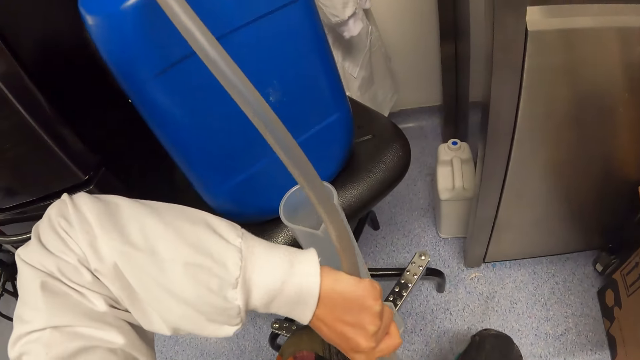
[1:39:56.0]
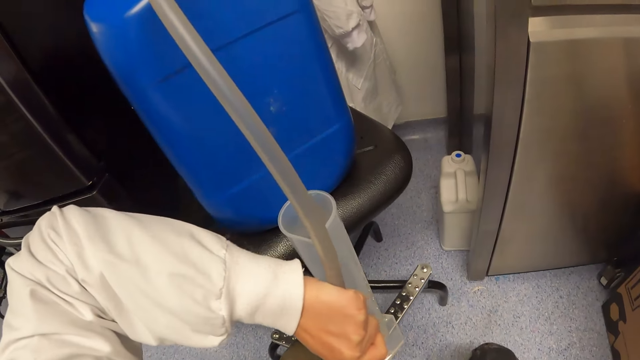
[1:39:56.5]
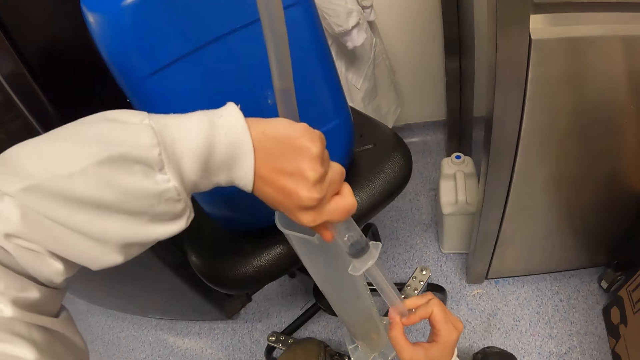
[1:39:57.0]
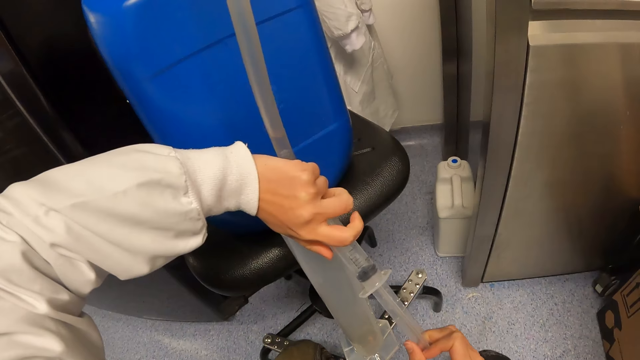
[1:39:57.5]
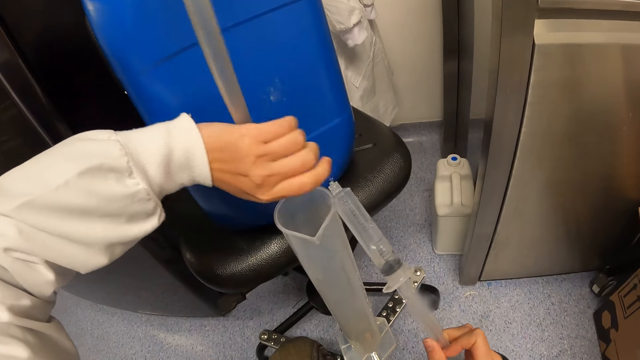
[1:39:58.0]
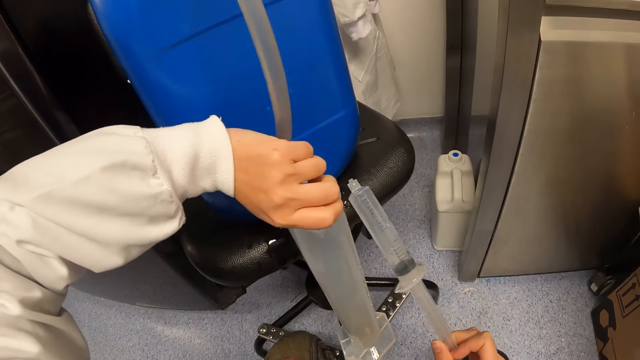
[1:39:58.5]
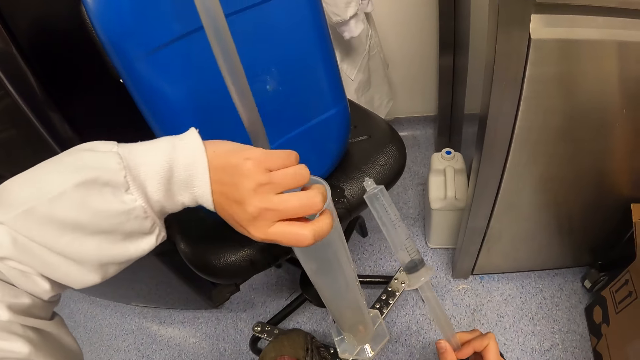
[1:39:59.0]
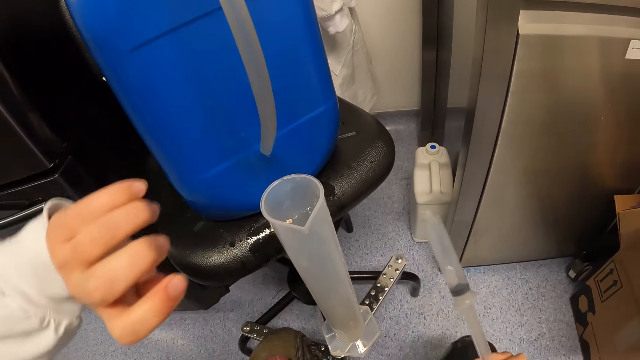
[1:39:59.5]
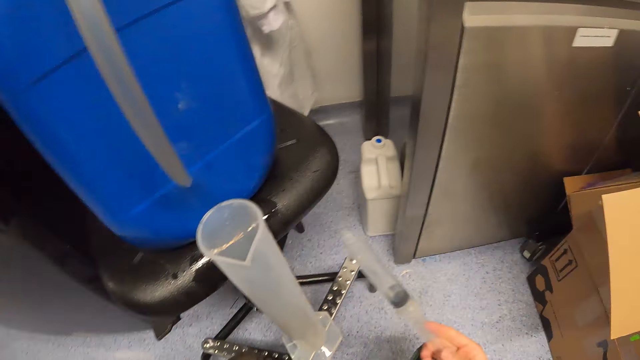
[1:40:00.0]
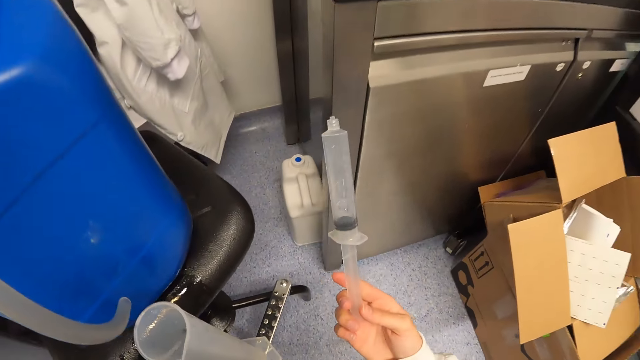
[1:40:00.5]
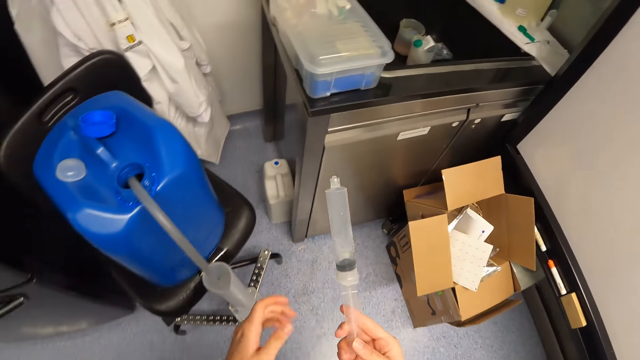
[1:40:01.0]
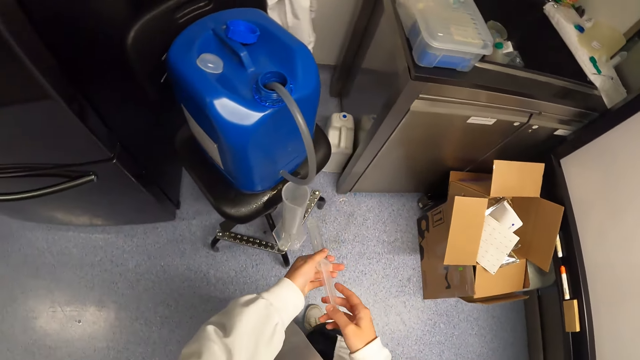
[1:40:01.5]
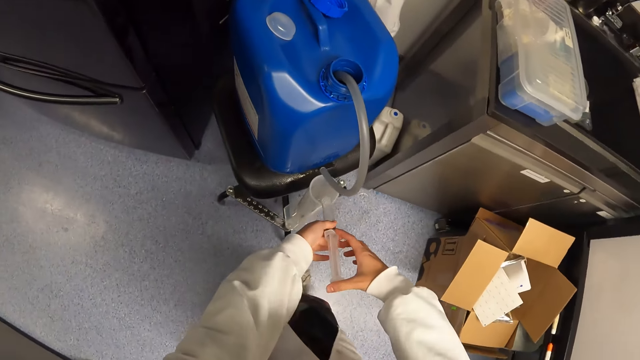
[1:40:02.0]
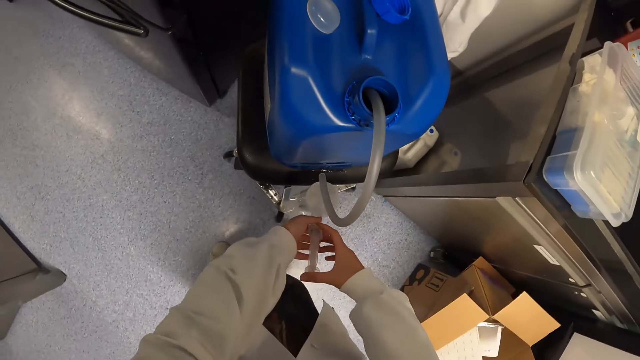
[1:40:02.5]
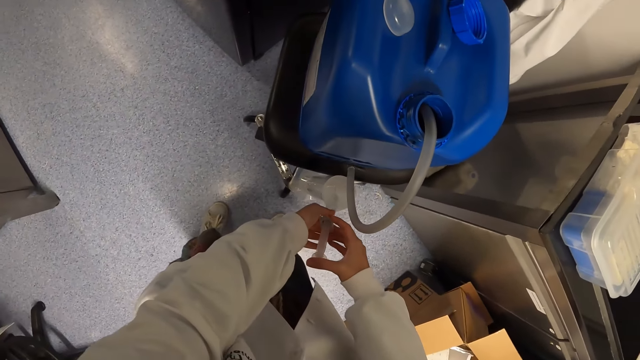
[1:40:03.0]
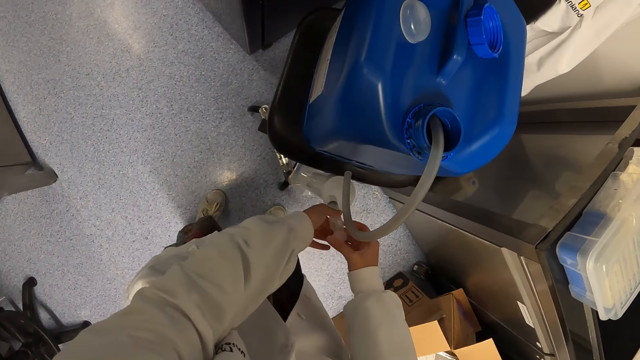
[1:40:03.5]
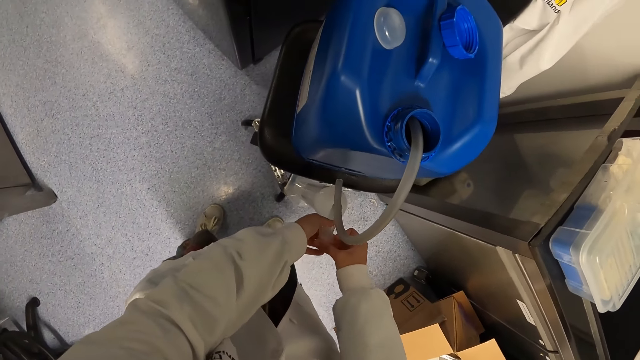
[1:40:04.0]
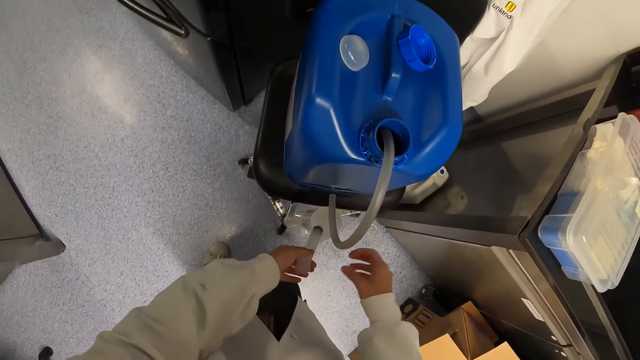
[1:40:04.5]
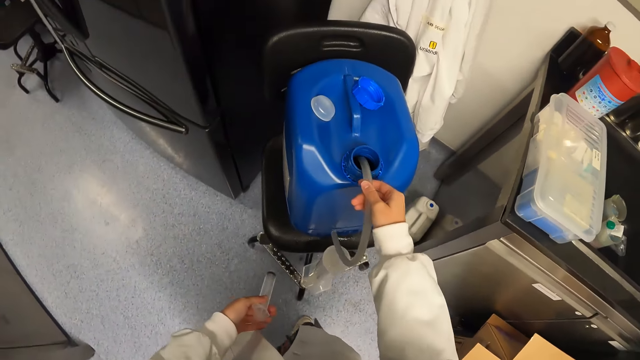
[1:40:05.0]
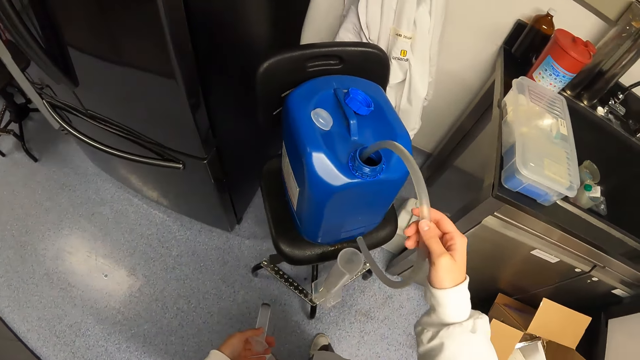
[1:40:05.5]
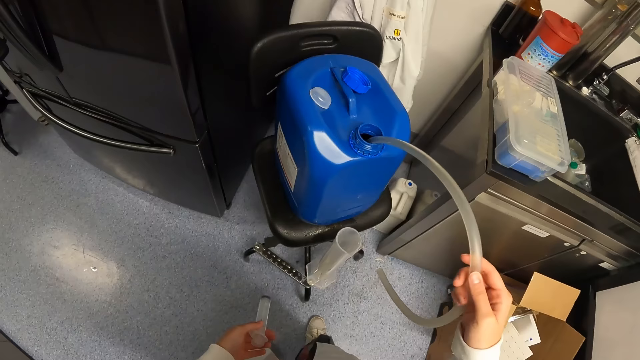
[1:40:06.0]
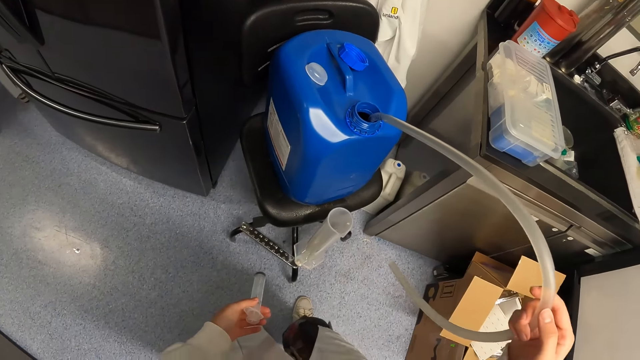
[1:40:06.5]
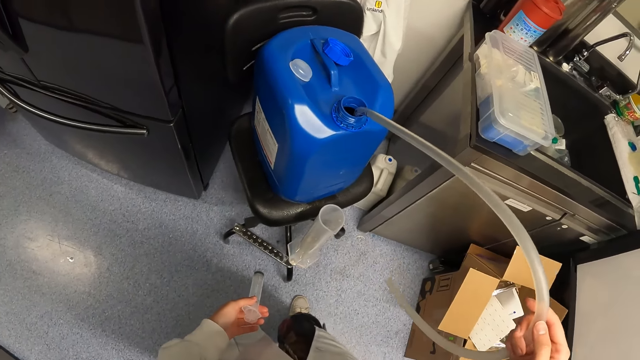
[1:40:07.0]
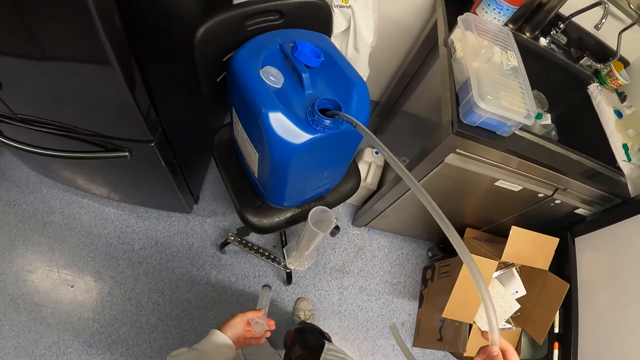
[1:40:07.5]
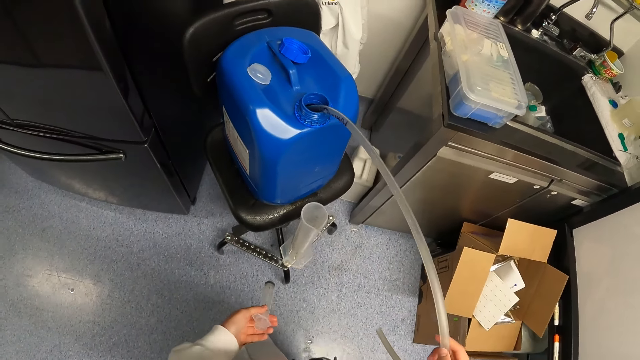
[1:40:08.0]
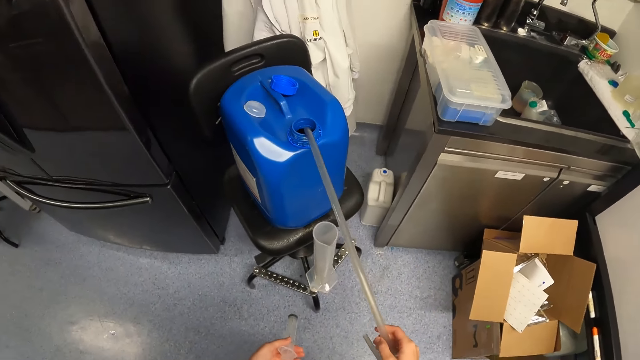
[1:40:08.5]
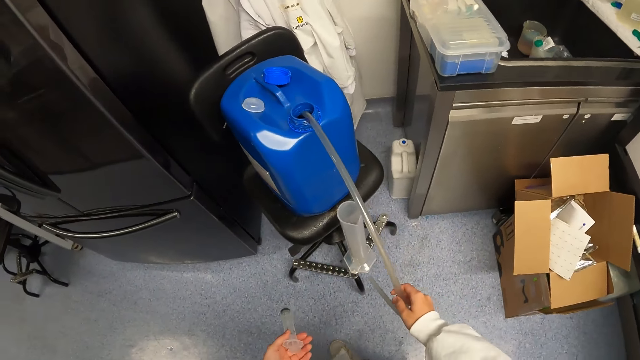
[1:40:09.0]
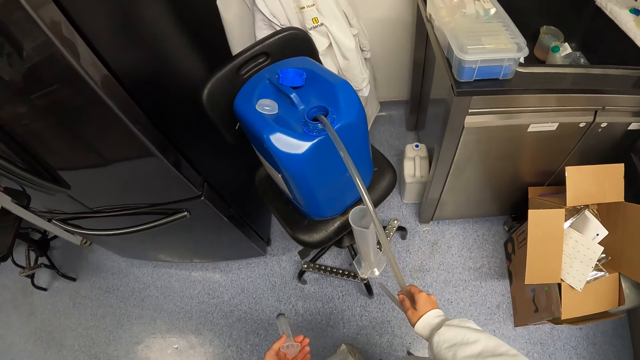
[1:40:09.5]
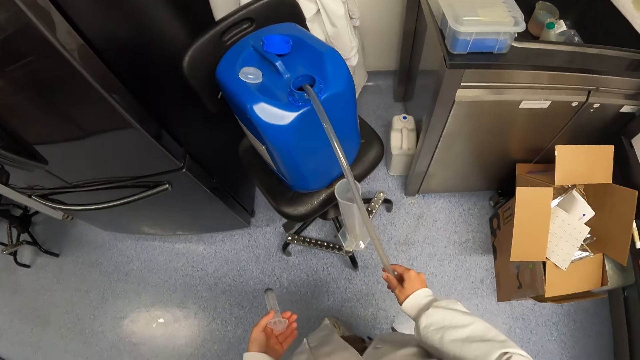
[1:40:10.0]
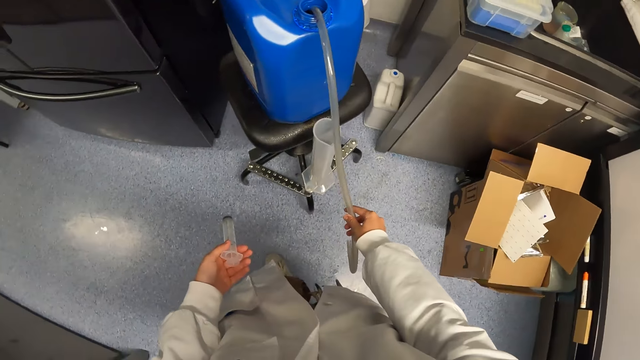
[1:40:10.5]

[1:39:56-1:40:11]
The camera wearer moves a hand. They hold the syringe with the right hand. They stand up. They hold the syringe with the right hand again. They put the water in the container. They hold the pipe. They pull the pipe from the jerry can. They hold the pipe.

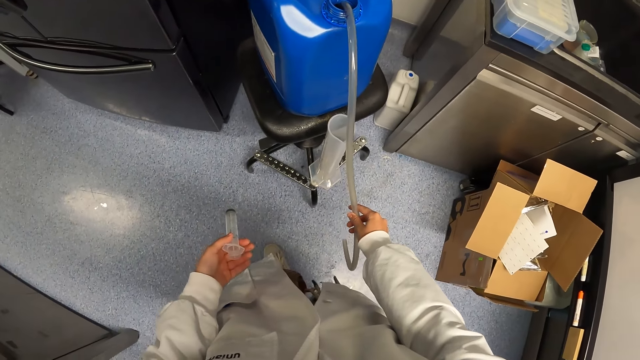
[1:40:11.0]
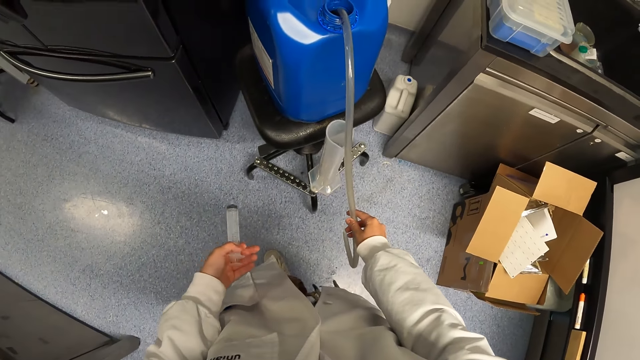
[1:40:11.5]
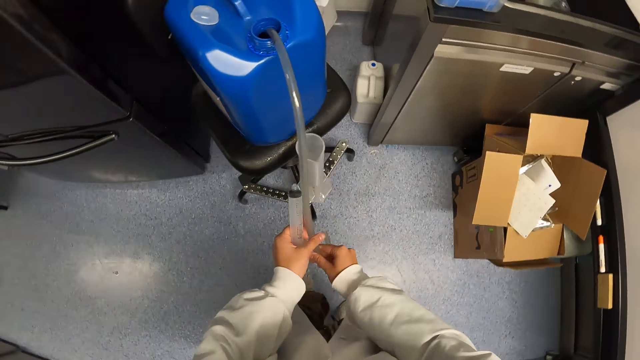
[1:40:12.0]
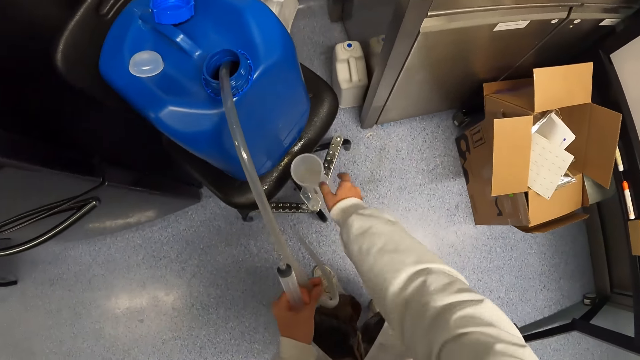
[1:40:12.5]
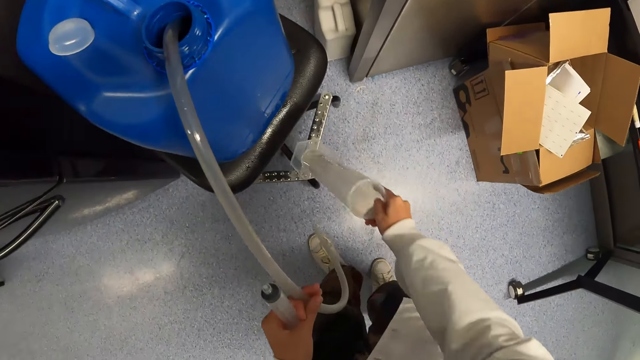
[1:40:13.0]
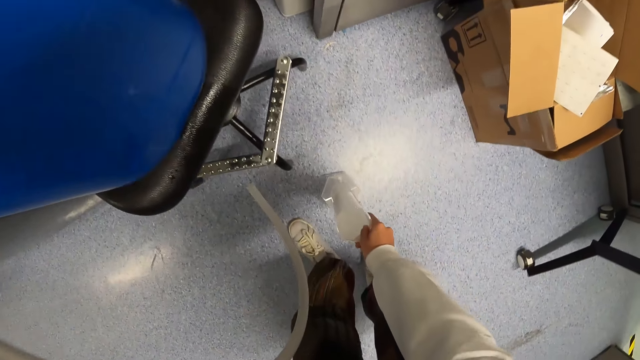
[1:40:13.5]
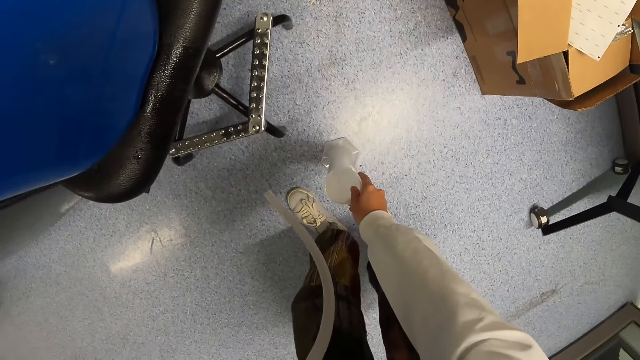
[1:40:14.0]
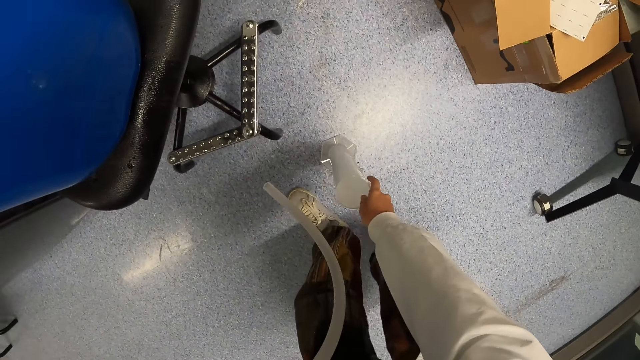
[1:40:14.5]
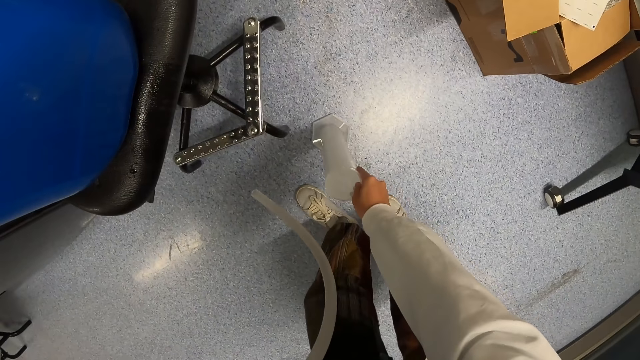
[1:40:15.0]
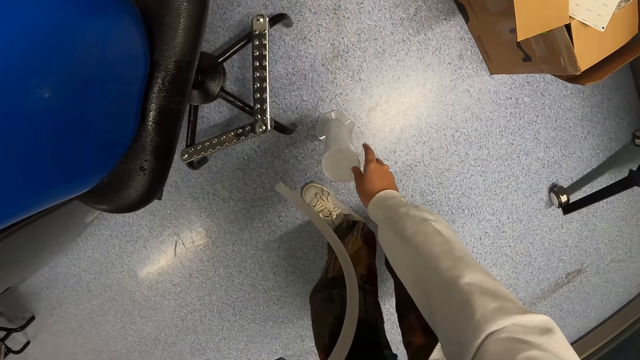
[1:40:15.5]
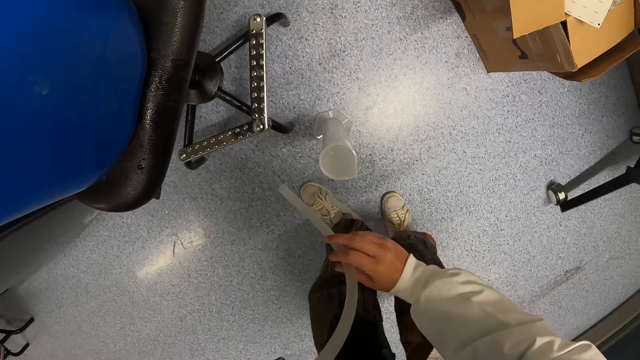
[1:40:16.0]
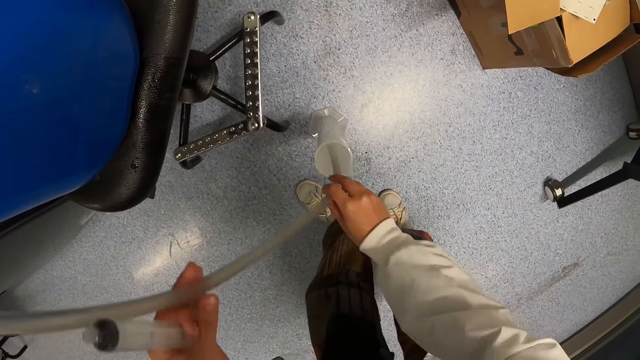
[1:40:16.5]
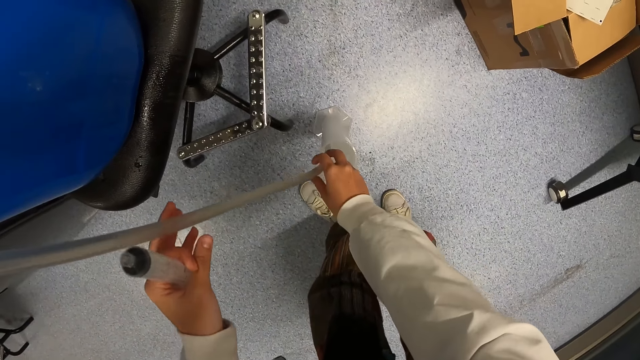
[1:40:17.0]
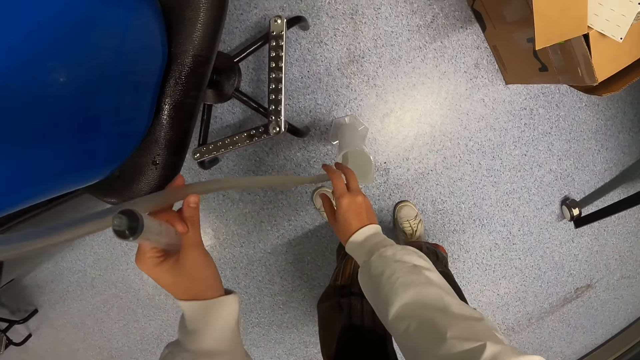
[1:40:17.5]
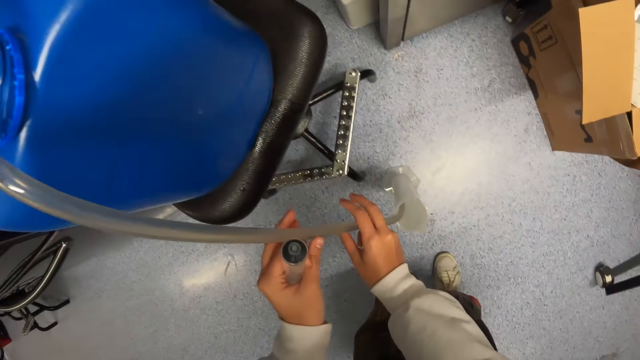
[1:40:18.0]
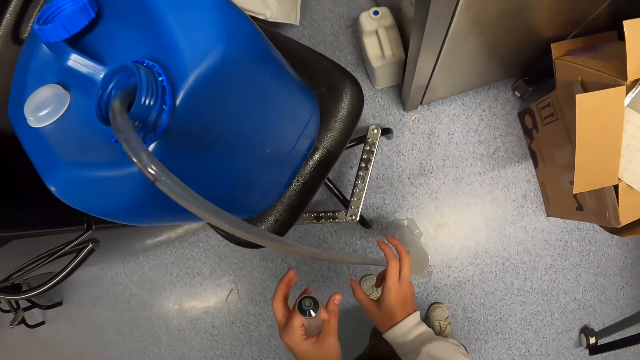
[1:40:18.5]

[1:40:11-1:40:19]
The camera wearer holds the pipe with the left hand. They pick up the container with the right hand. They move the measuring cylinder. They put the container on the floor. They put the pipe in the measuring cylinder. They hold the pipe with the hands. They look around the room.
